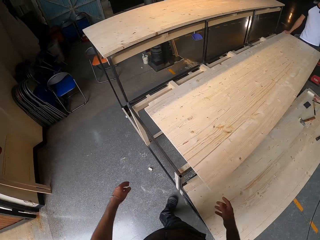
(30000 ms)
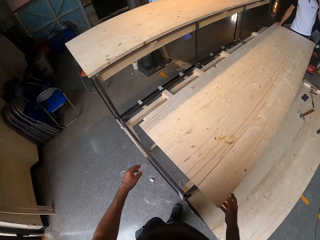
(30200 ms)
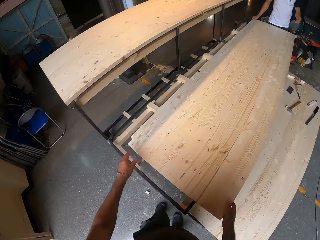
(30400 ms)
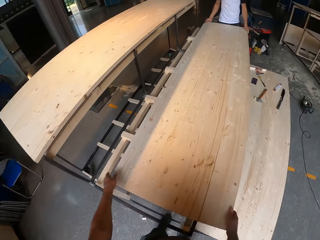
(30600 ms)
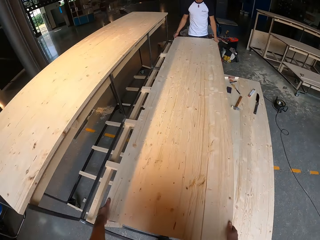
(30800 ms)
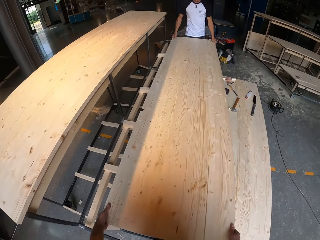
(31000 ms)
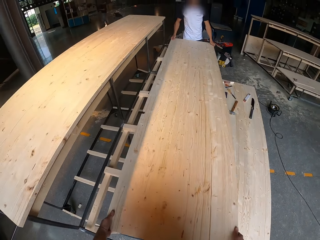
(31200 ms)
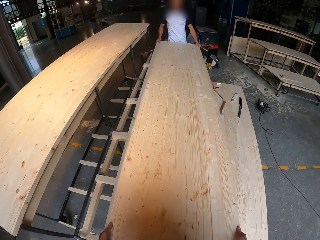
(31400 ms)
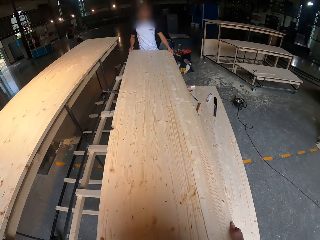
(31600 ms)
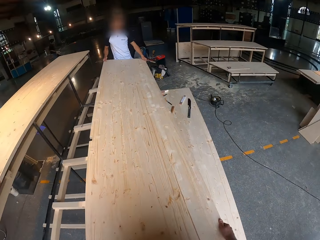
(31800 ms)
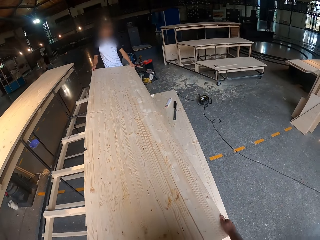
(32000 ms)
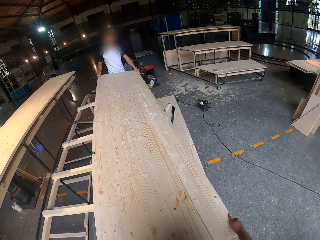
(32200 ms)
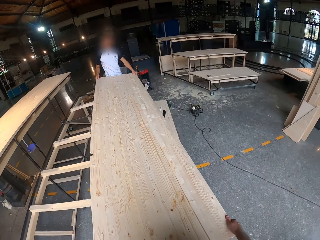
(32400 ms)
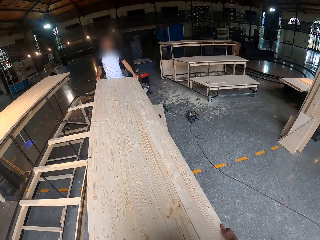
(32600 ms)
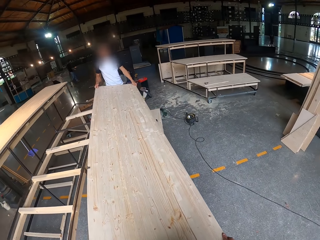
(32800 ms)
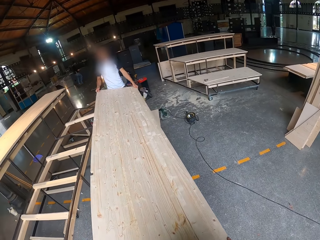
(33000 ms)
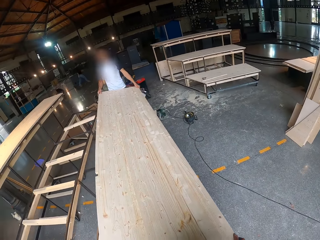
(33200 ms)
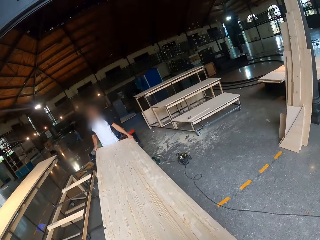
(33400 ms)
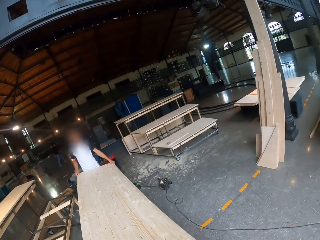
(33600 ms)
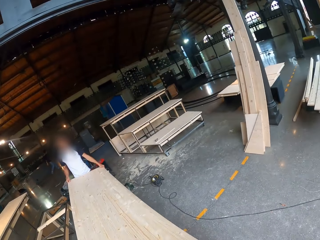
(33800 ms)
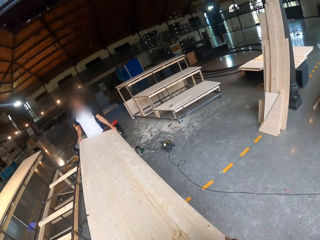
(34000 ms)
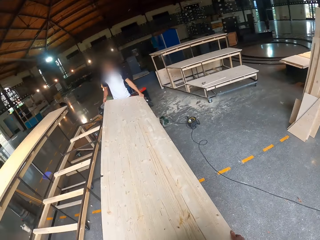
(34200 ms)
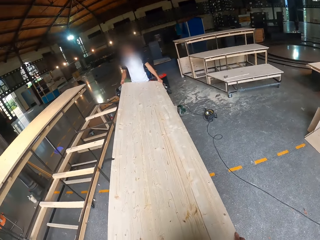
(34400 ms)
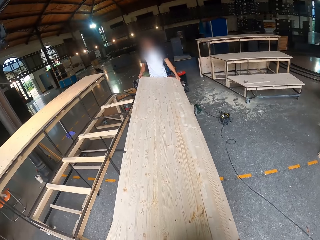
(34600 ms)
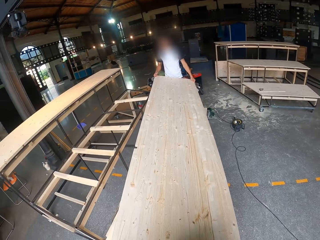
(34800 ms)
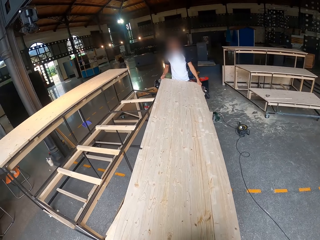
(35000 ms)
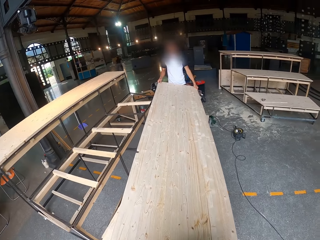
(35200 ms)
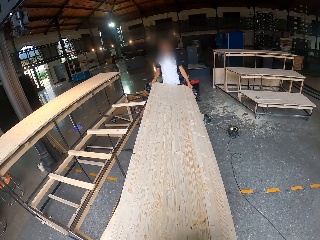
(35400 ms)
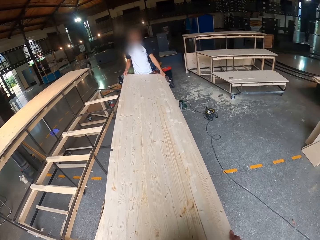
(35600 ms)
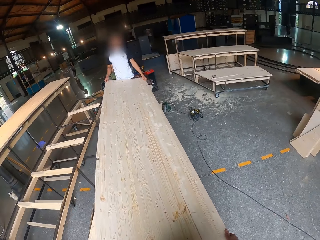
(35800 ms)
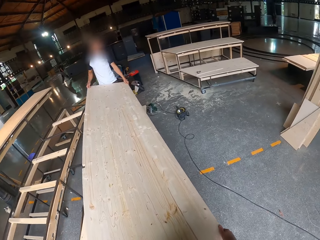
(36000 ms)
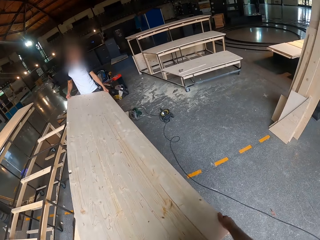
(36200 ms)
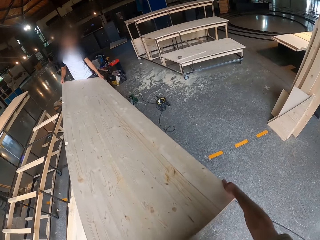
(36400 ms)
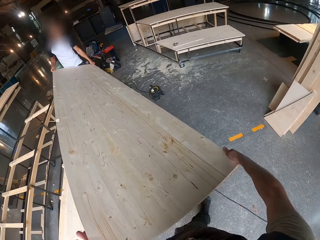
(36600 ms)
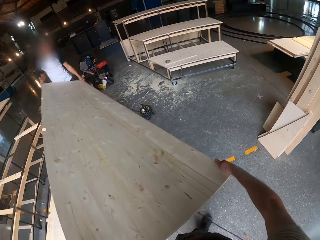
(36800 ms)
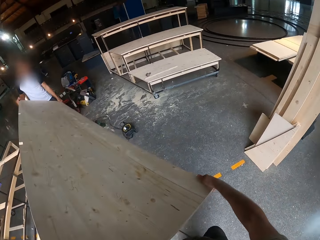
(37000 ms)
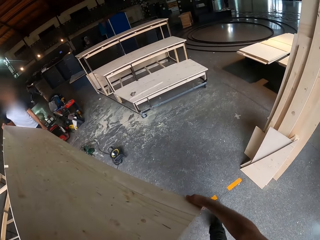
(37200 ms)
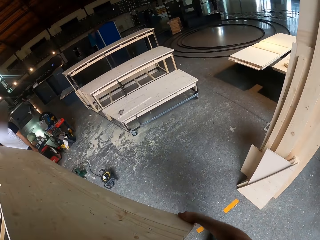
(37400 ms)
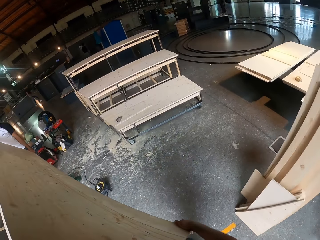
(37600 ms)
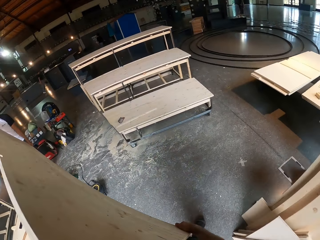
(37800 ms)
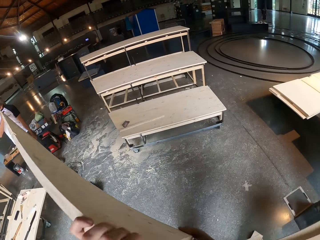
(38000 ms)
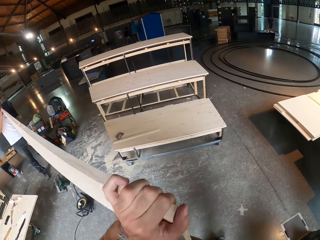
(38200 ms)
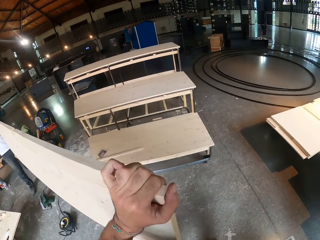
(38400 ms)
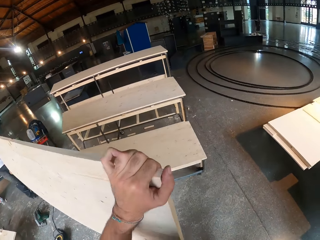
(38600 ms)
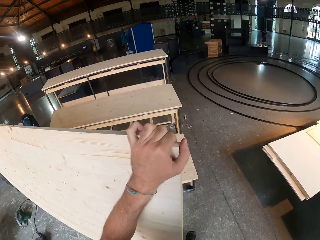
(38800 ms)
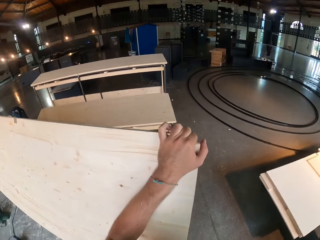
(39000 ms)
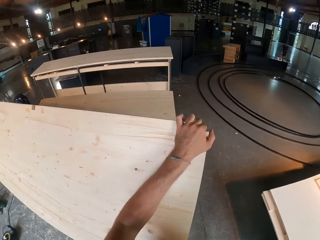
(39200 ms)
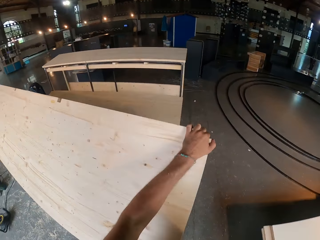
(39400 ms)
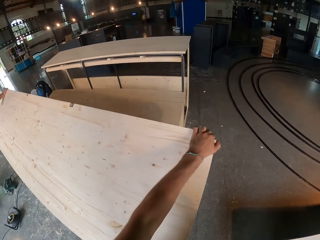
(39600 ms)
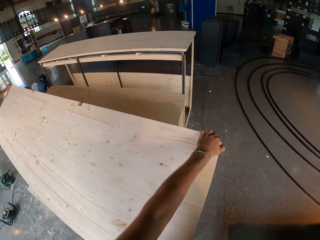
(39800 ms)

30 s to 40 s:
The camera wearer holds the plank of wood with both hands. He carries the wood. The camera wearer and a man both lift the plank of wood with both hands. They turn the plank of wood sideways with both hands.

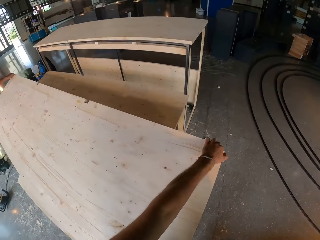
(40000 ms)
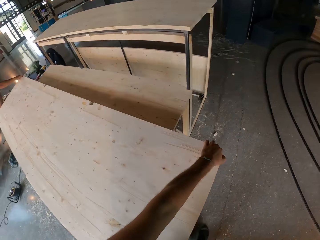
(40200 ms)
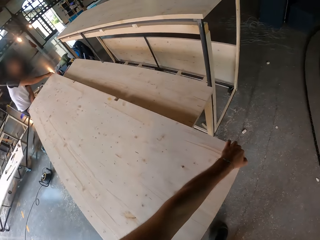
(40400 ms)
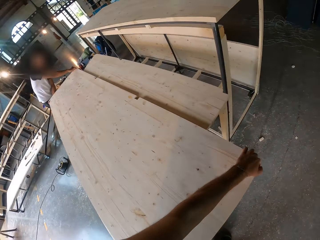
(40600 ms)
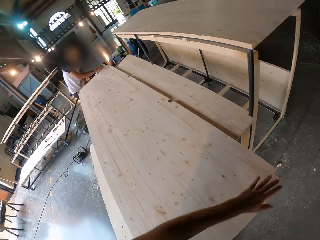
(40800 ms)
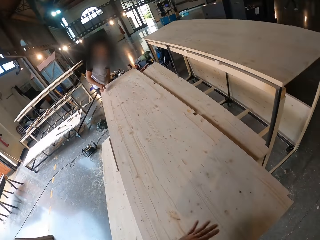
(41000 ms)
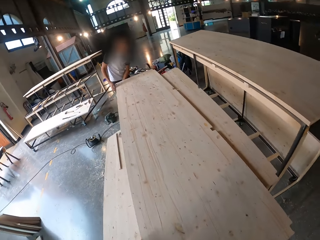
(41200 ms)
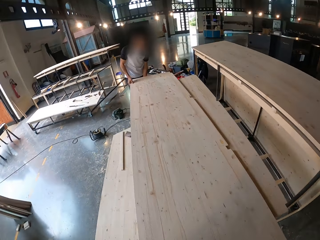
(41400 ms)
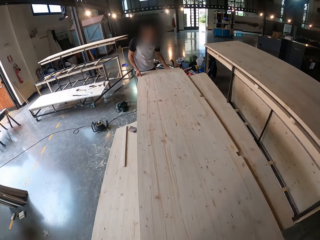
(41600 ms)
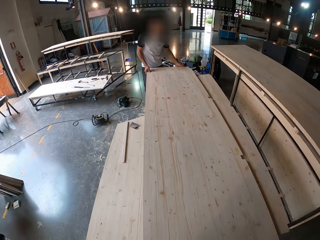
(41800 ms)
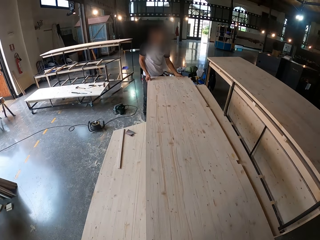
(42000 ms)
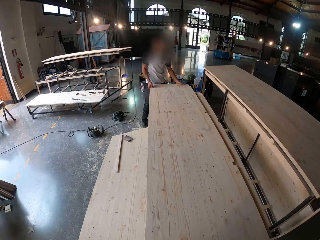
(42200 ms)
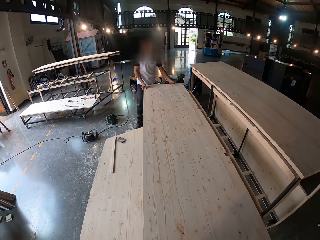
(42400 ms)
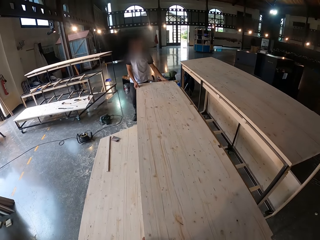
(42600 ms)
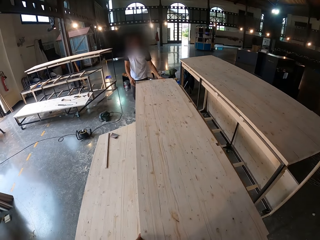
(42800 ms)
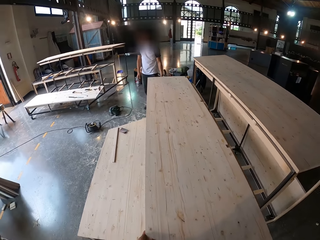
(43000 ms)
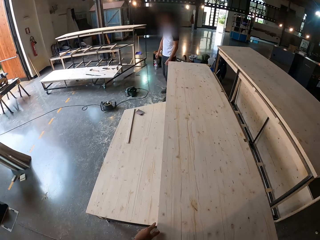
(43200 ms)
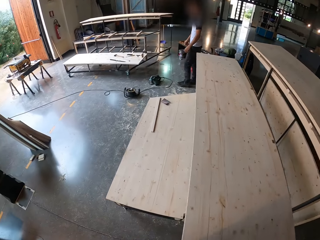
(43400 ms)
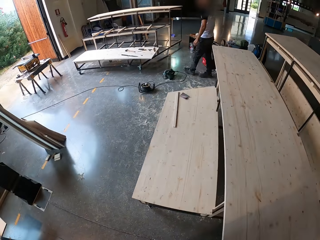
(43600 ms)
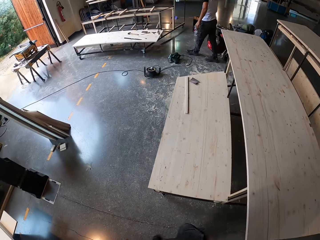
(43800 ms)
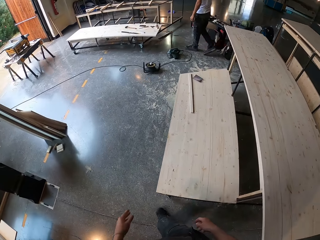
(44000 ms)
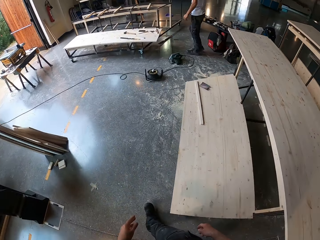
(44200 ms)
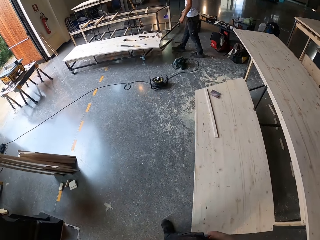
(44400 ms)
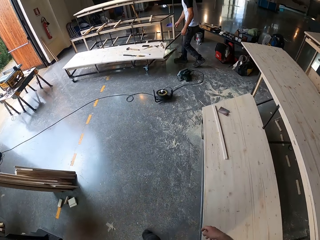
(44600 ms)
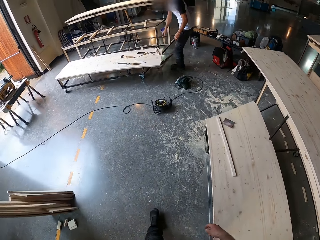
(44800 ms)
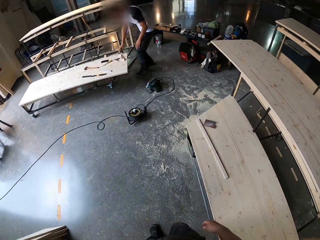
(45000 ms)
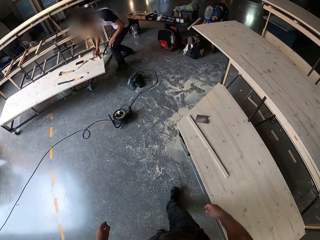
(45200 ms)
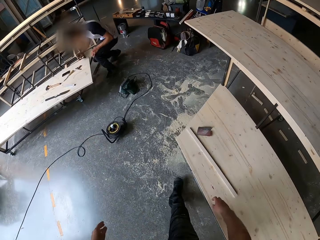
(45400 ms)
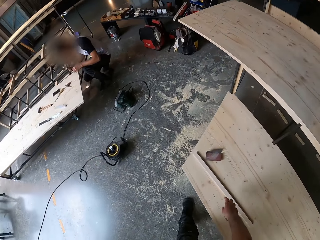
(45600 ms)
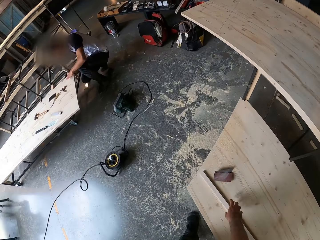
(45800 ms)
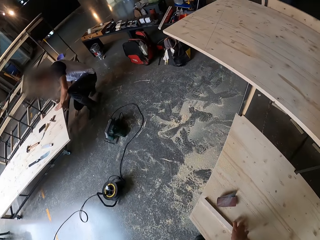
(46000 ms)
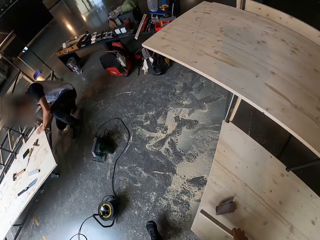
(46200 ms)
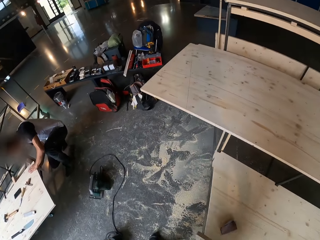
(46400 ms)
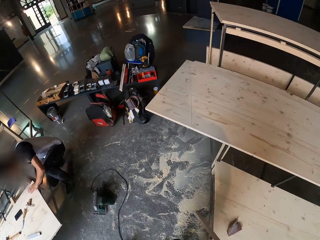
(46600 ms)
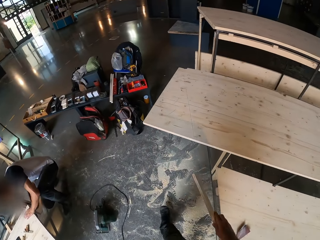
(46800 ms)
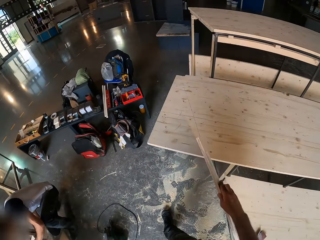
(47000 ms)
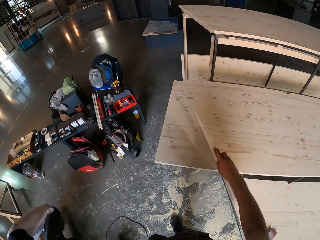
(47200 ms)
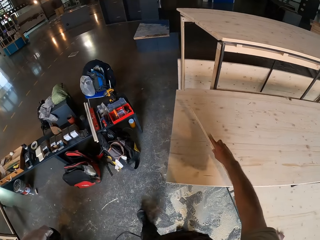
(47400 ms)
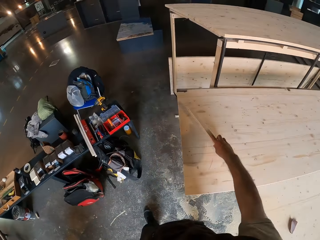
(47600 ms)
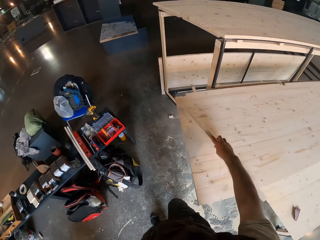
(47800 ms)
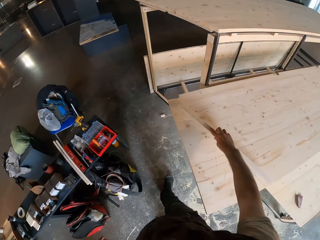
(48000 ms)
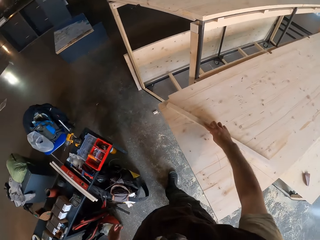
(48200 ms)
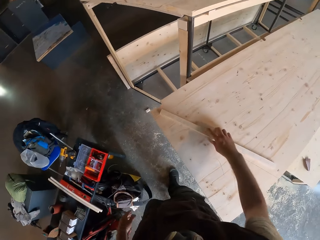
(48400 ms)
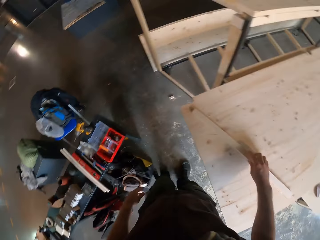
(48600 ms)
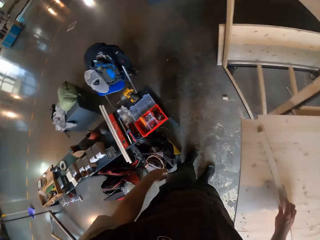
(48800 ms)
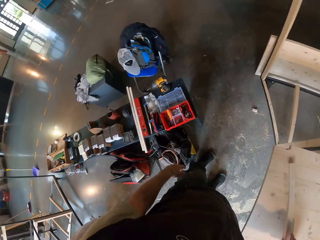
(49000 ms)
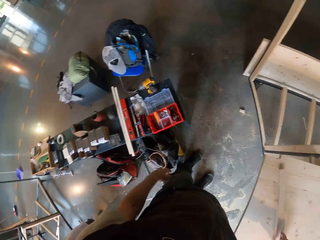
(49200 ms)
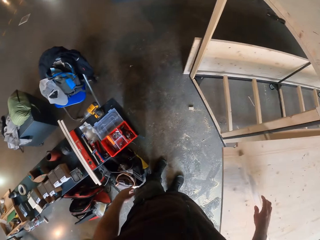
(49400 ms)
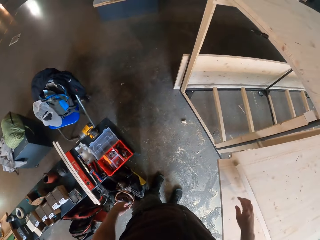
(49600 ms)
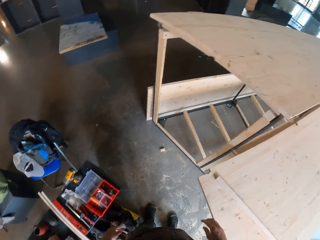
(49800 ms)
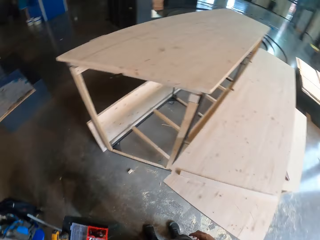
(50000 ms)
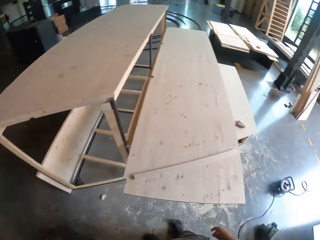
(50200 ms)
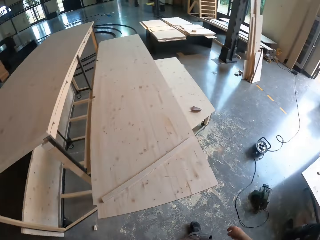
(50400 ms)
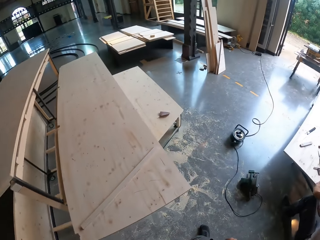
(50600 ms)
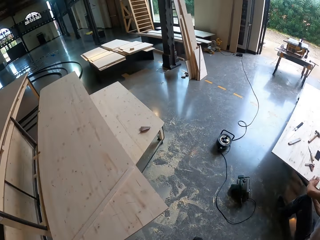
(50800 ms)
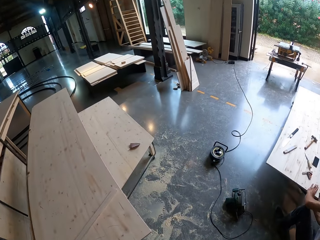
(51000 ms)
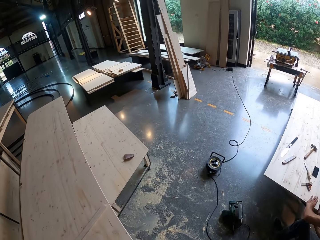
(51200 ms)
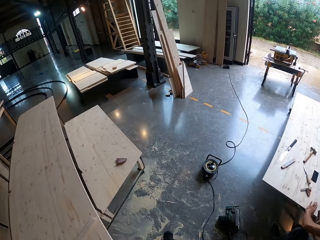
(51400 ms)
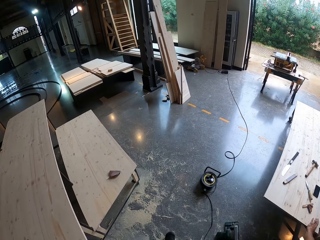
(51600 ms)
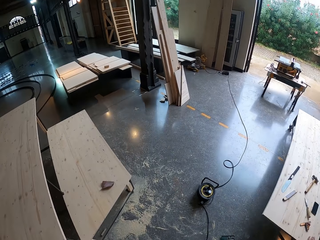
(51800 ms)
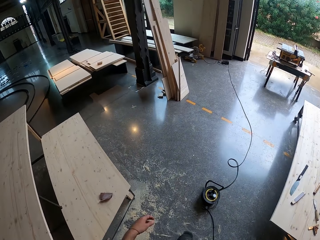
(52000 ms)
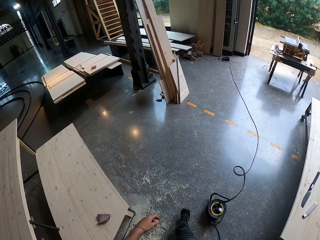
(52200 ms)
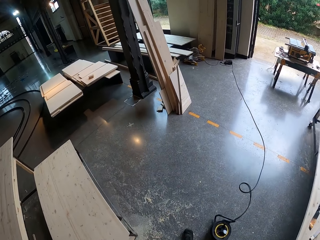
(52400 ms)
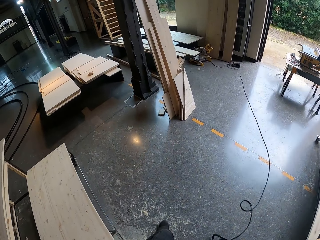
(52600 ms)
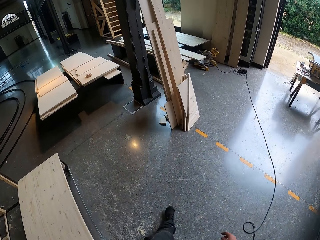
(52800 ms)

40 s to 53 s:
A man carries the wood. The camera wearer and the man place the plank of wood on the furniture with both hands. The man walks in the workshop. The camera wearer walks across the workshop. The man squats in the workshop and picks a ruler from the furniture with his left hand. The camera wearer places the plank of wood on the furniture. They walk in the workshop.
